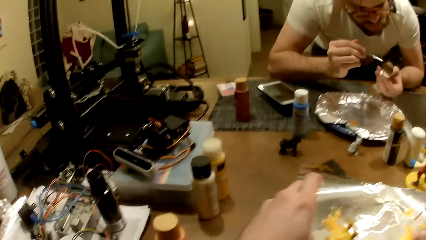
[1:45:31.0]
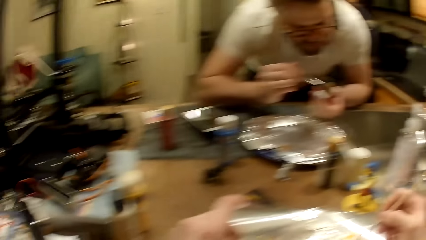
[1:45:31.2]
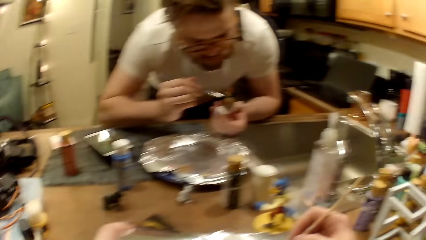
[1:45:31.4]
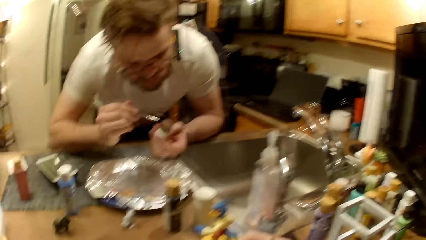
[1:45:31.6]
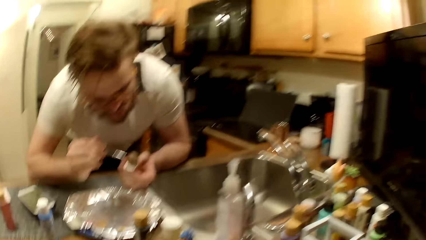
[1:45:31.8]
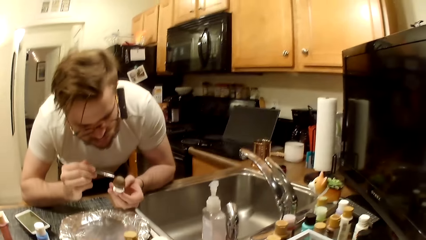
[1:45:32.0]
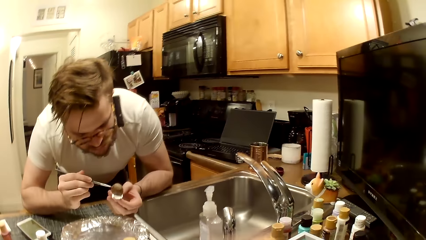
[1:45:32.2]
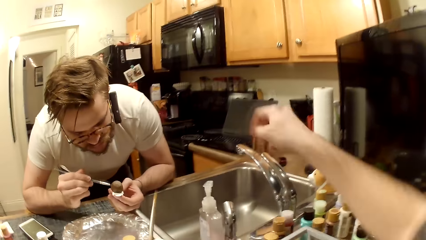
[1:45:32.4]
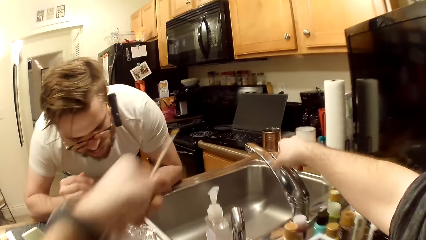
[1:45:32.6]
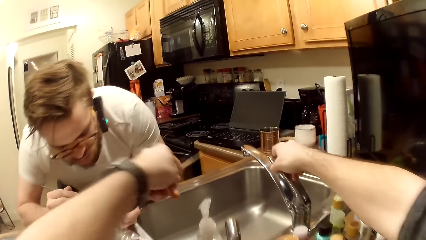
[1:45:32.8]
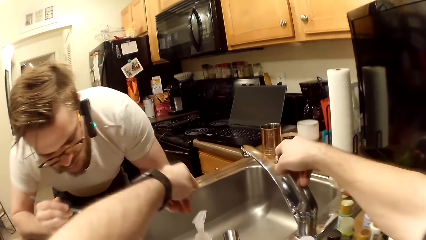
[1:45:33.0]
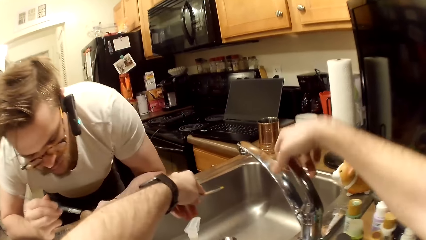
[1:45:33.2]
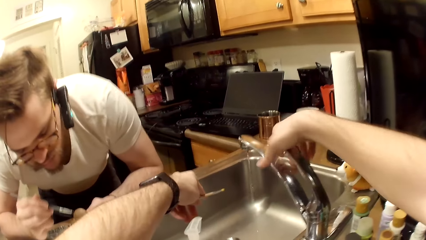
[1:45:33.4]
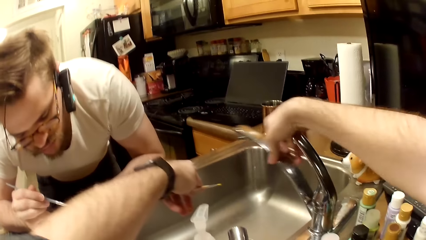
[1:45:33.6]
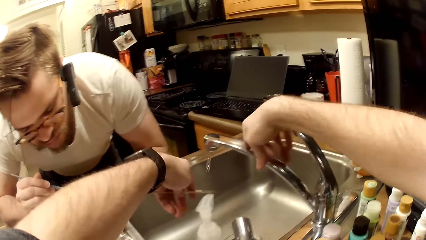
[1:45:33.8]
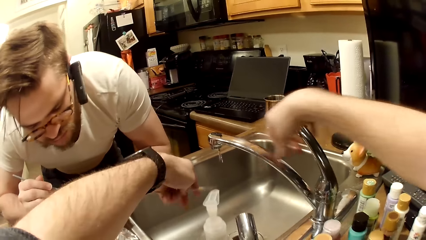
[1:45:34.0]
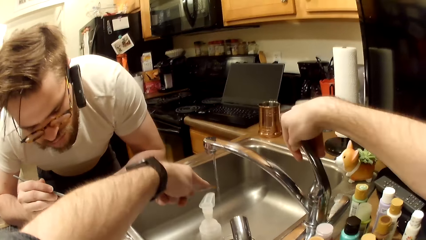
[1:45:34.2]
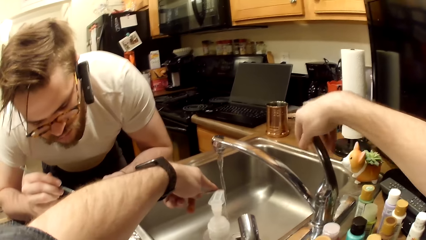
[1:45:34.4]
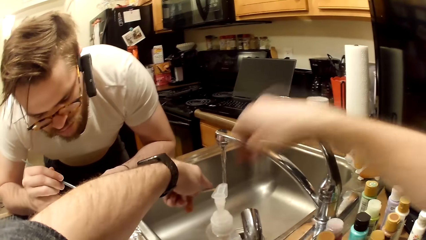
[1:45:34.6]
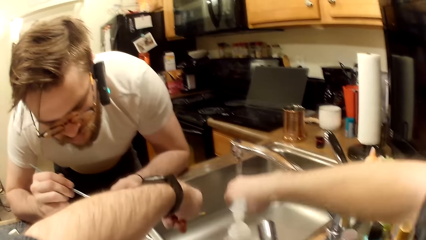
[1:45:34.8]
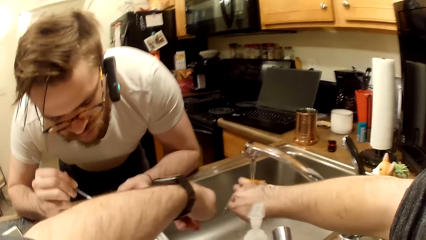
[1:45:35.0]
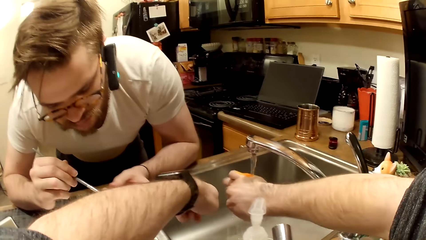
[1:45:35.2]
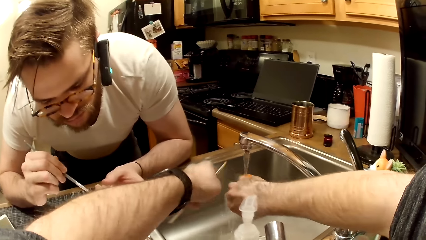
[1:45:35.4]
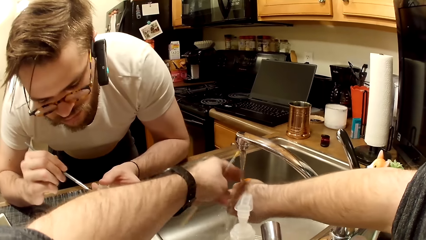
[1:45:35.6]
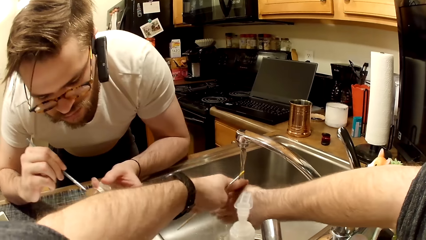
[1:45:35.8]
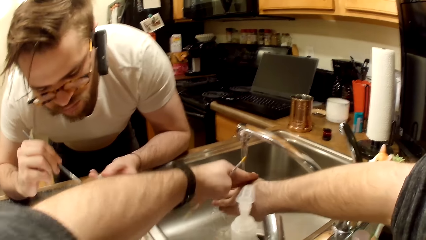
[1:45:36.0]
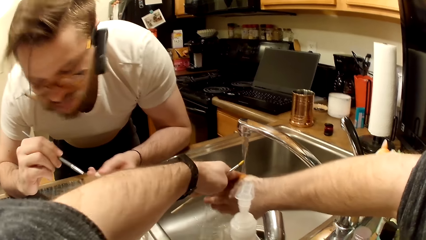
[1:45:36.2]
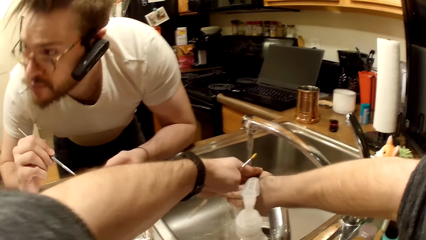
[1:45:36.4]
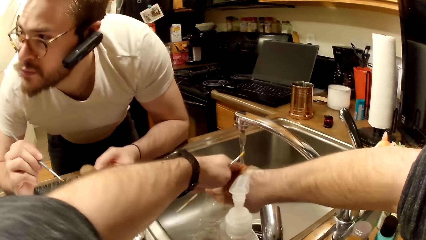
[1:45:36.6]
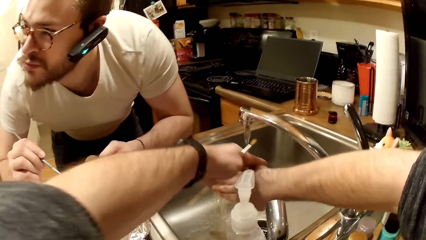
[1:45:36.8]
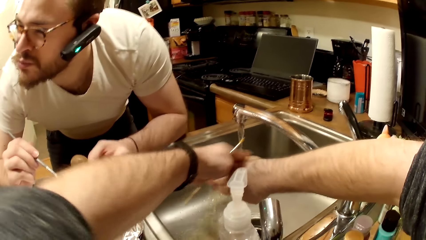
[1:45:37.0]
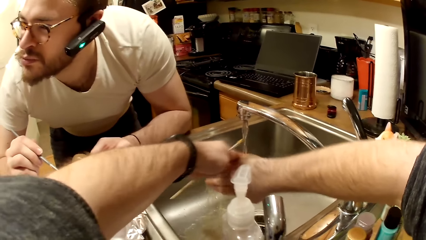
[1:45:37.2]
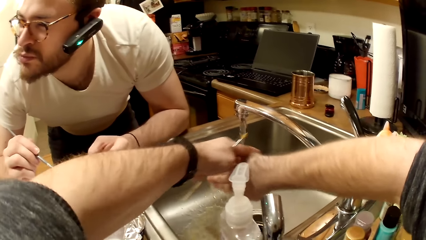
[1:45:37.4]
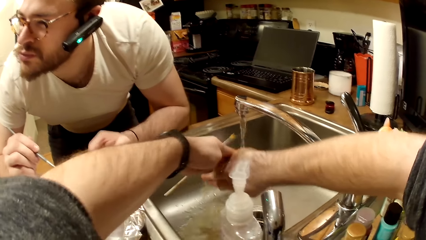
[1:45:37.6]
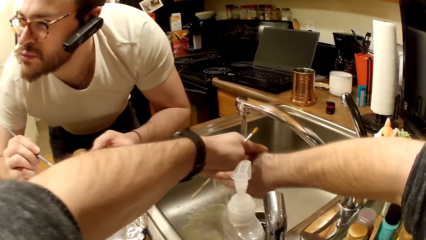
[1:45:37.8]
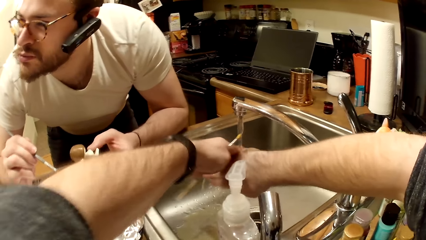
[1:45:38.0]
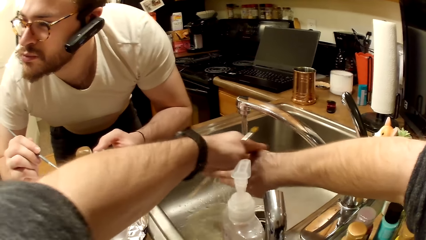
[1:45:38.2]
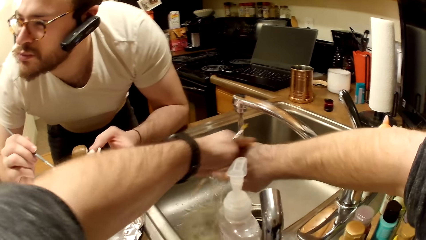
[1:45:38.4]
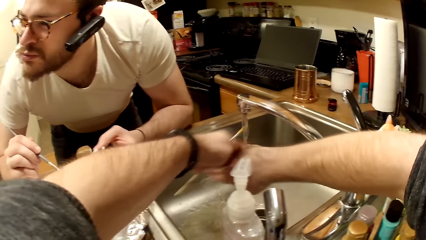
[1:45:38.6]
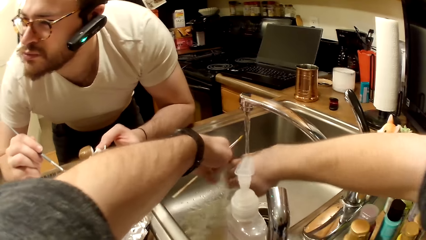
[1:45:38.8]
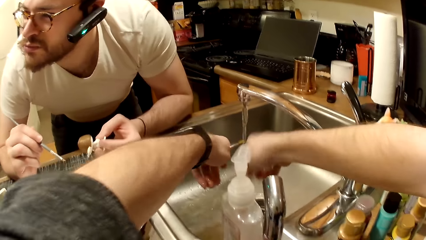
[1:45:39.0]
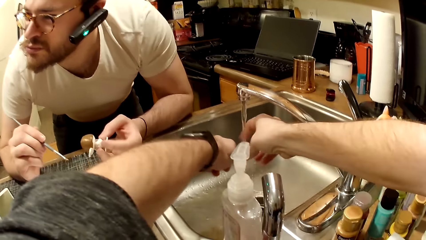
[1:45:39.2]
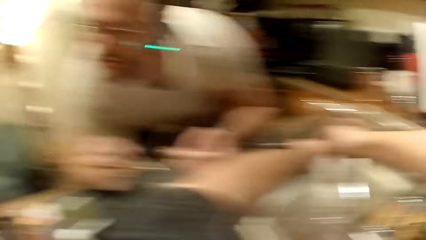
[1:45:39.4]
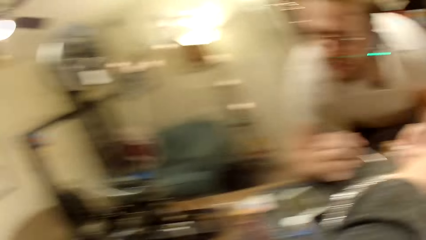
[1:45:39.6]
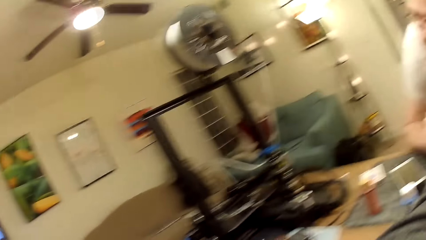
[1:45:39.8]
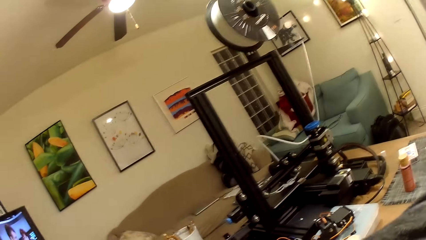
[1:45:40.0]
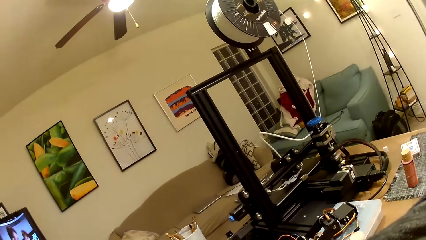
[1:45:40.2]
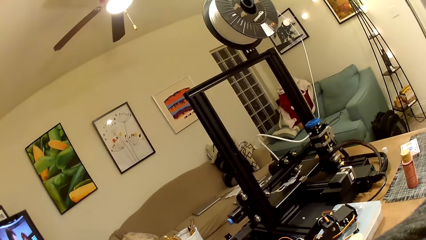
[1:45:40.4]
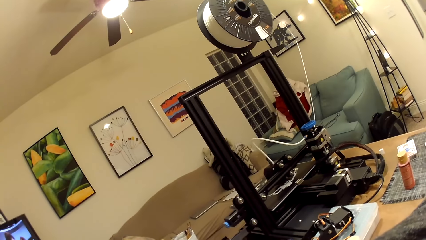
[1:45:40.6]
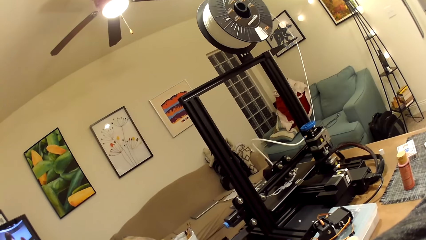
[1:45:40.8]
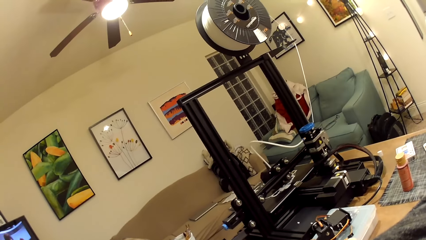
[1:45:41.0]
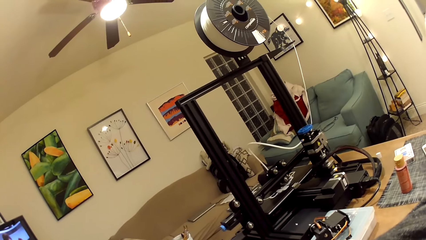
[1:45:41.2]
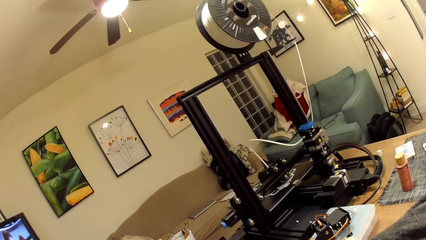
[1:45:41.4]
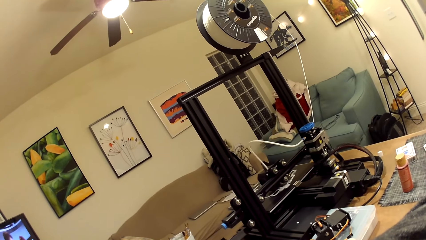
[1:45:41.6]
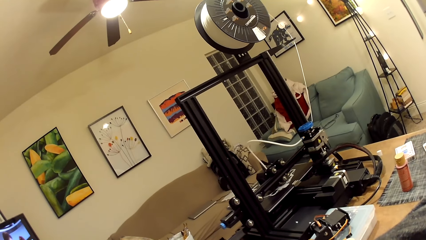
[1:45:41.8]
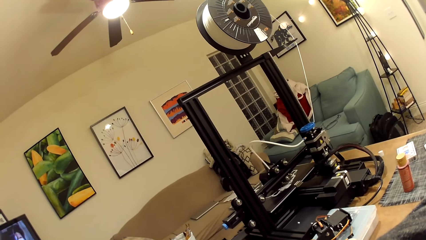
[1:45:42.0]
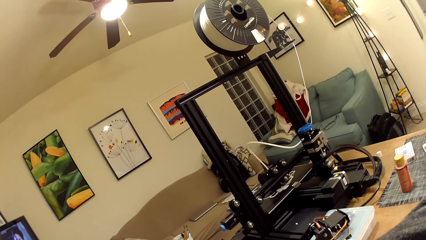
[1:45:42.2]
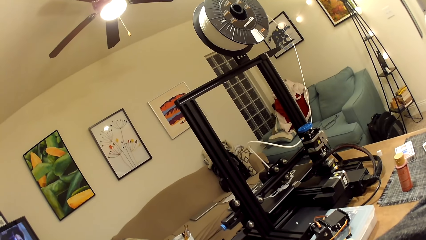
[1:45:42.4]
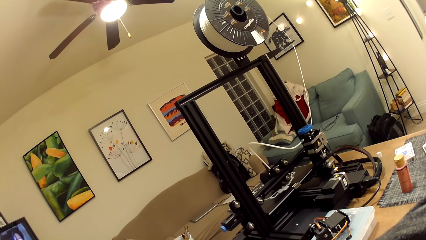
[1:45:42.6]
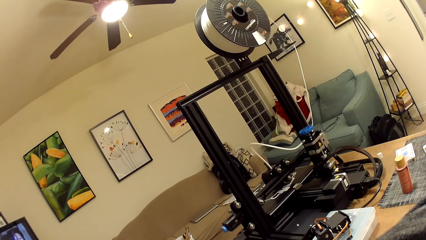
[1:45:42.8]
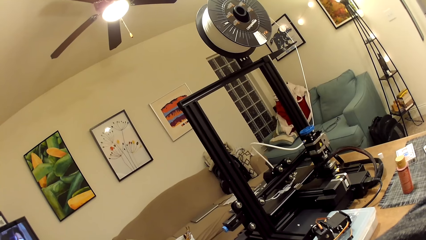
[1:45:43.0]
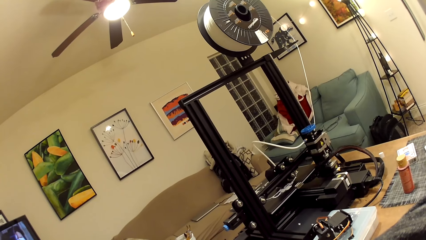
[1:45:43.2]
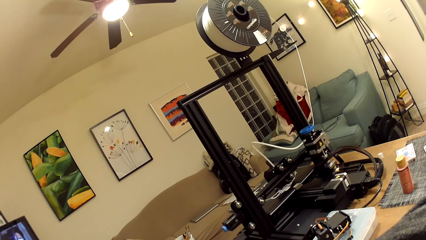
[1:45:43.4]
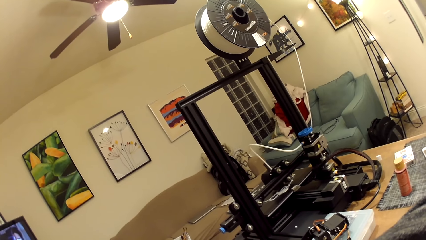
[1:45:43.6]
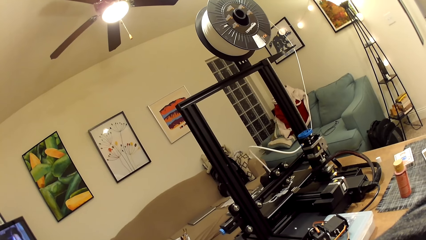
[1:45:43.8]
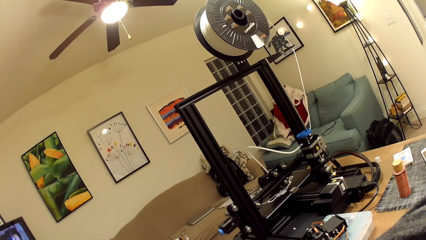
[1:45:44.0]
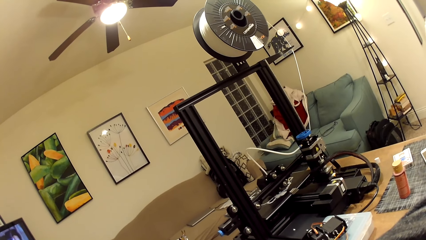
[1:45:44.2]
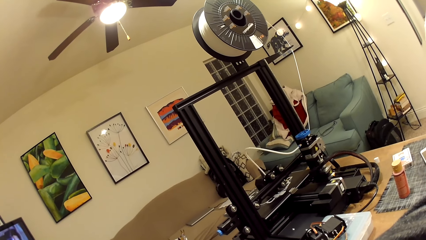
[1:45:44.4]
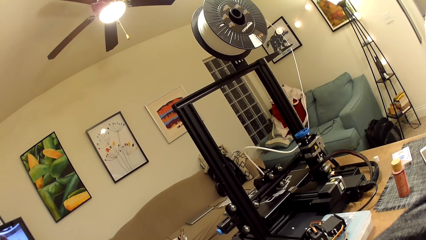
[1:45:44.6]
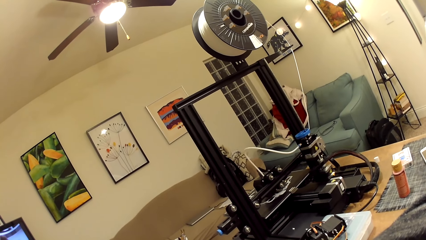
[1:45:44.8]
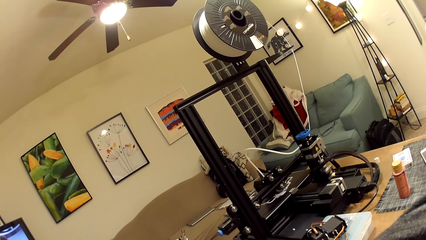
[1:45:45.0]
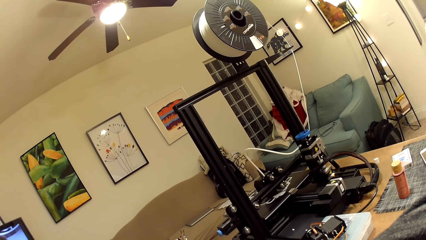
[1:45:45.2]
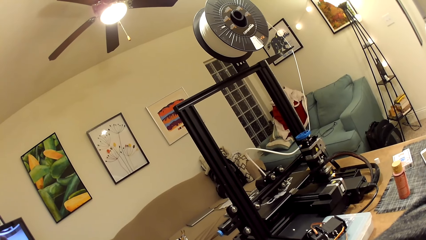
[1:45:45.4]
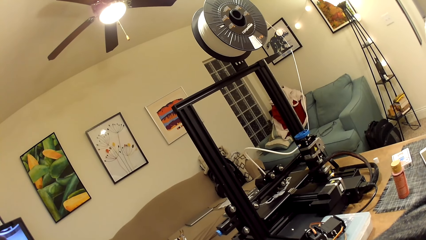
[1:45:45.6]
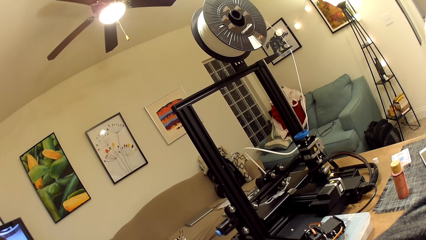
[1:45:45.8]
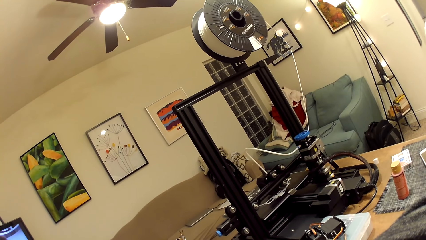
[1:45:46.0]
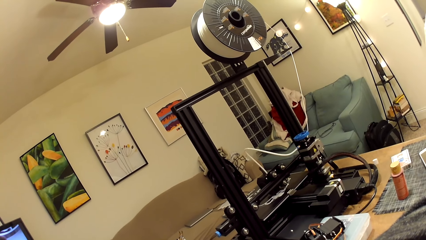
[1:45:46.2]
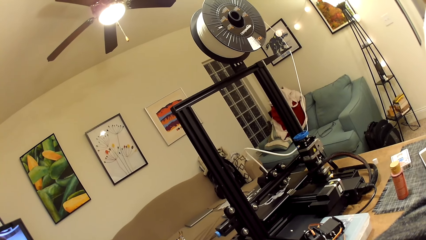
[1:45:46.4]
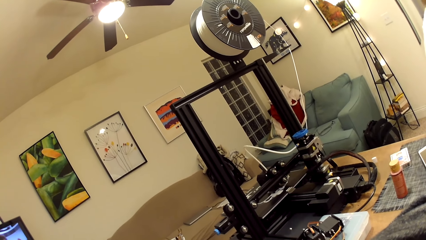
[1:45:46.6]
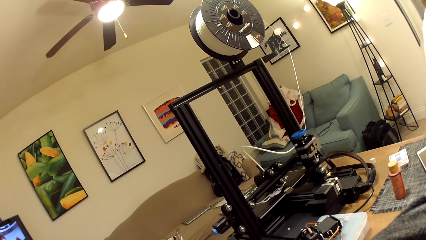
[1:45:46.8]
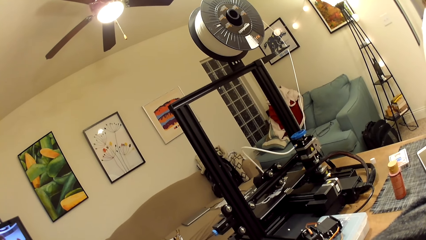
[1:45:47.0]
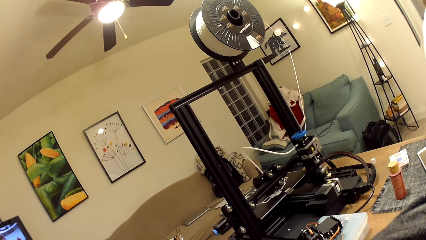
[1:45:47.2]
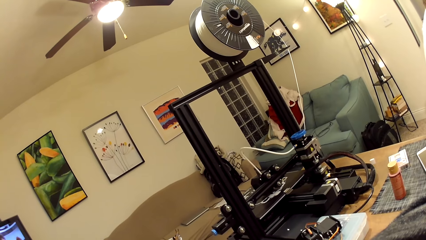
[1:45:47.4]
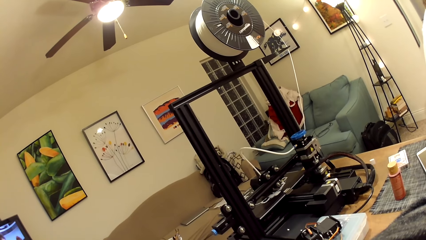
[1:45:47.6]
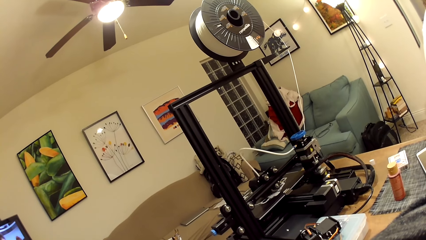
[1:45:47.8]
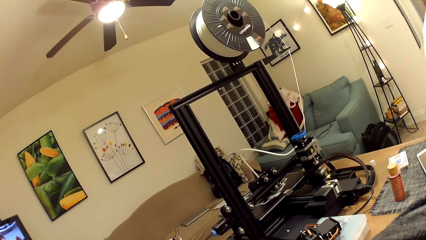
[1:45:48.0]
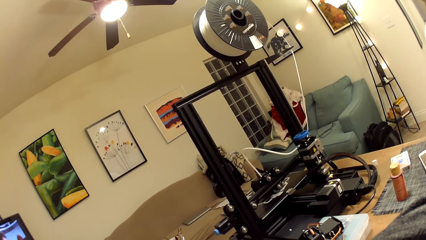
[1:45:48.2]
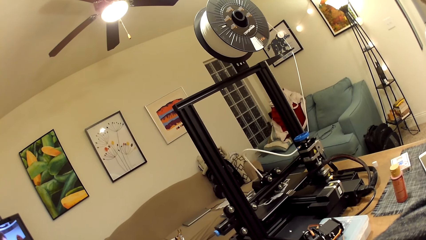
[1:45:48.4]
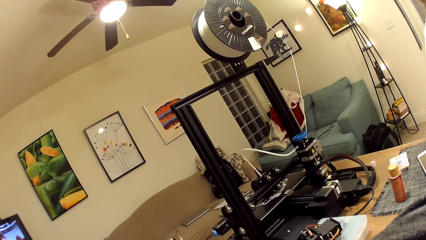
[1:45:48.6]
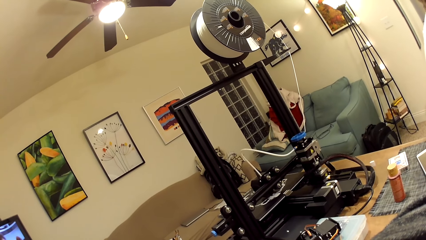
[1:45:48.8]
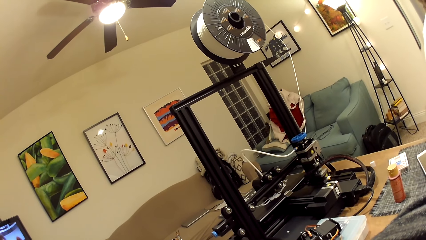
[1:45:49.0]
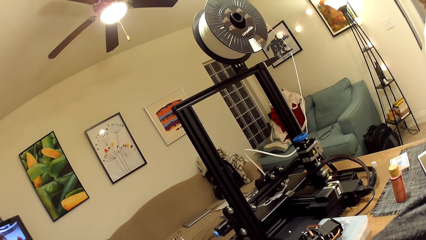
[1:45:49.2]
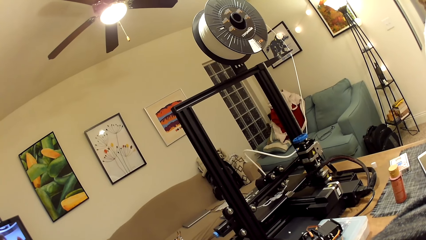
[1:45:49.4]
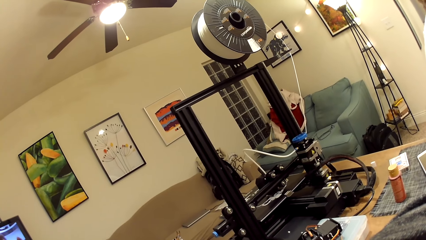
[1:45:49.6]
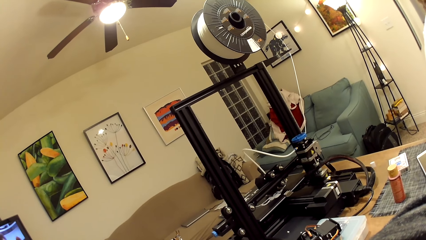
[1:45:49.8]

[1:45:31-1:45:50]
The camera wearer opens a tap with his right hand. He turns the tap. He rinses his hand under the tap. He looks around the room.
